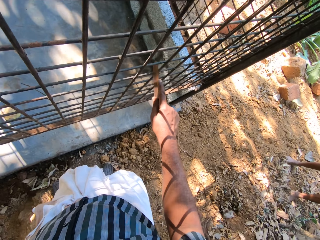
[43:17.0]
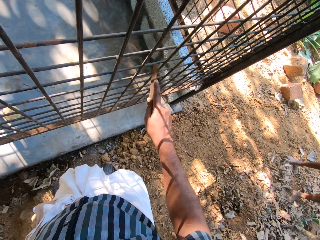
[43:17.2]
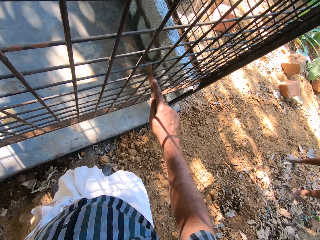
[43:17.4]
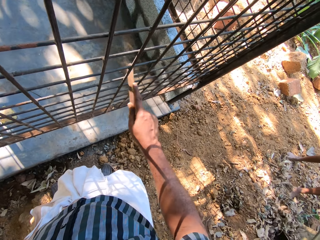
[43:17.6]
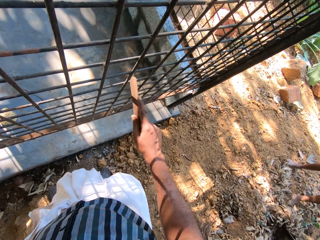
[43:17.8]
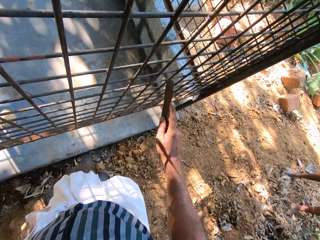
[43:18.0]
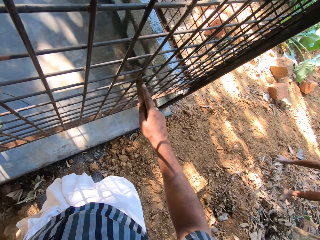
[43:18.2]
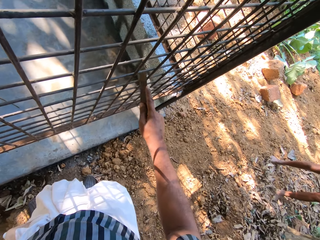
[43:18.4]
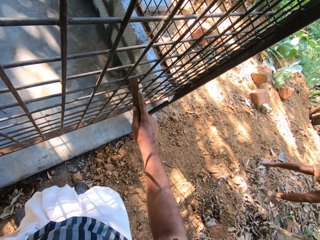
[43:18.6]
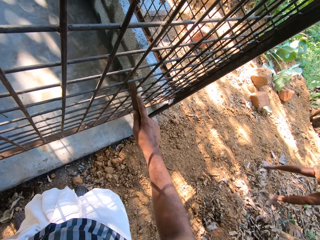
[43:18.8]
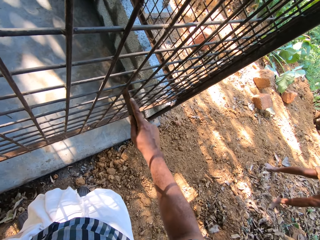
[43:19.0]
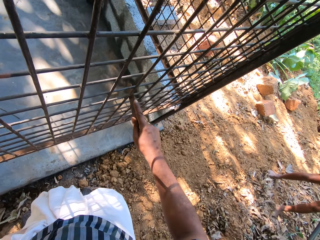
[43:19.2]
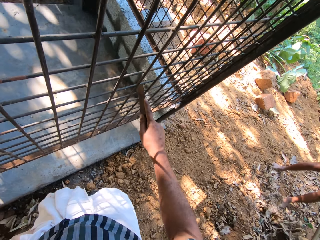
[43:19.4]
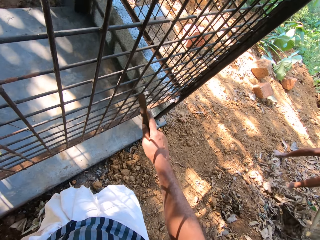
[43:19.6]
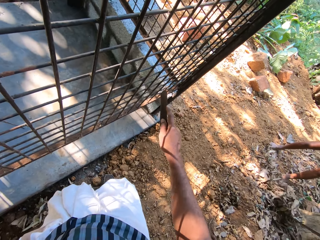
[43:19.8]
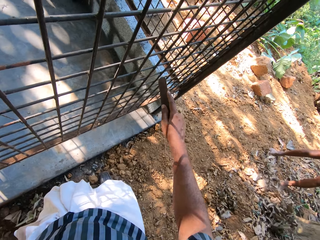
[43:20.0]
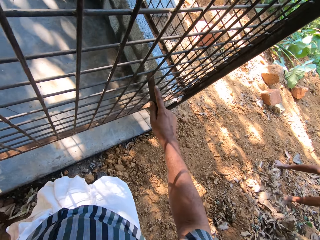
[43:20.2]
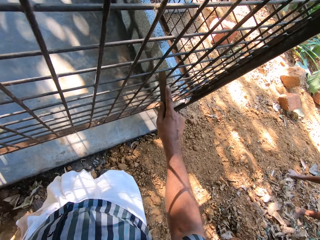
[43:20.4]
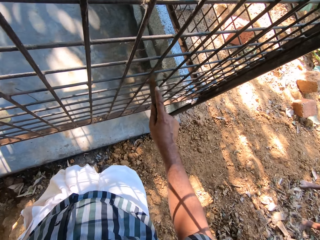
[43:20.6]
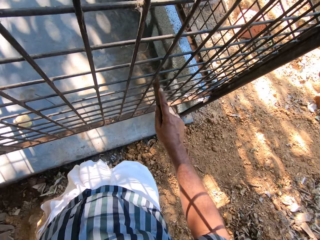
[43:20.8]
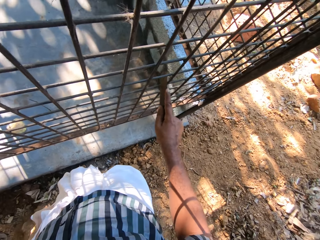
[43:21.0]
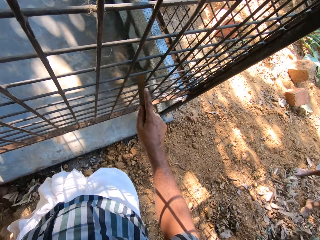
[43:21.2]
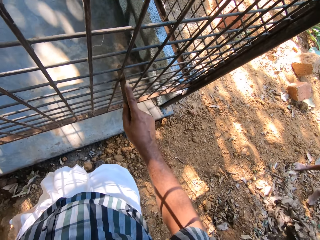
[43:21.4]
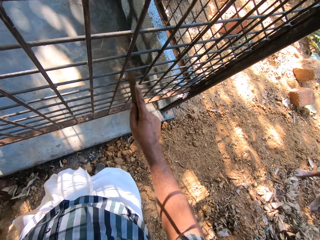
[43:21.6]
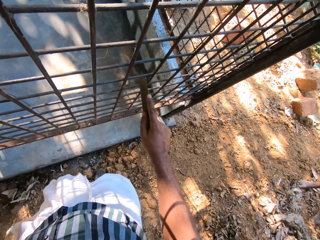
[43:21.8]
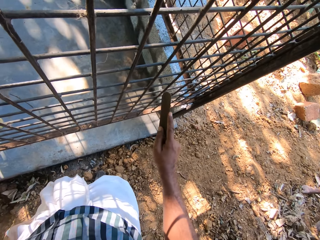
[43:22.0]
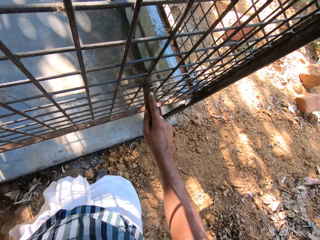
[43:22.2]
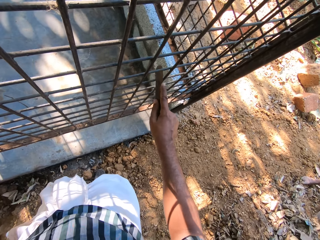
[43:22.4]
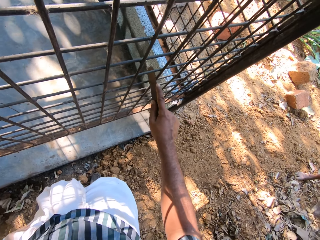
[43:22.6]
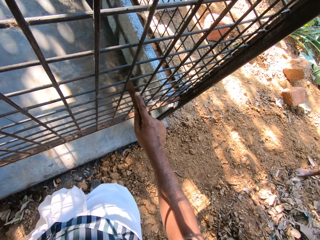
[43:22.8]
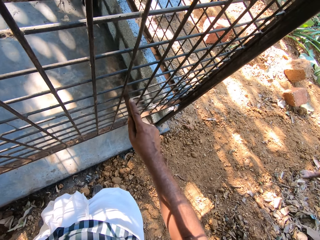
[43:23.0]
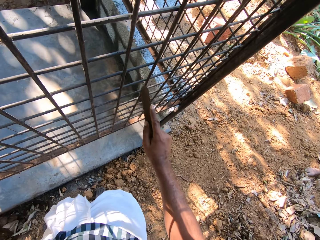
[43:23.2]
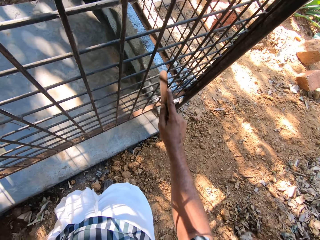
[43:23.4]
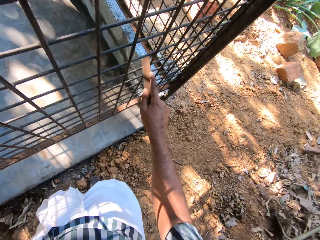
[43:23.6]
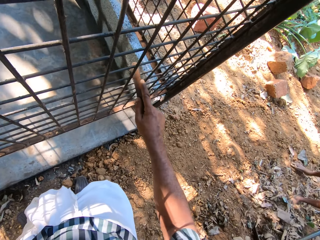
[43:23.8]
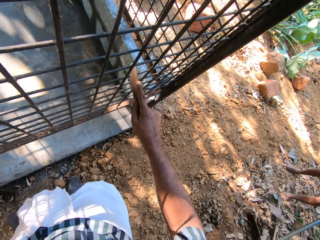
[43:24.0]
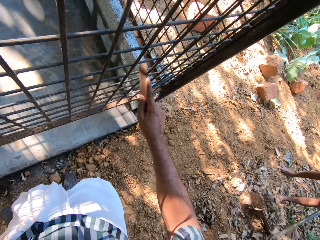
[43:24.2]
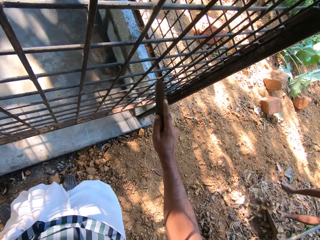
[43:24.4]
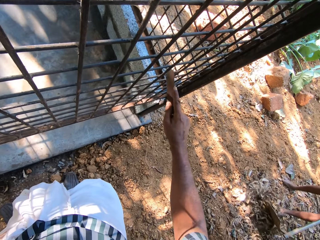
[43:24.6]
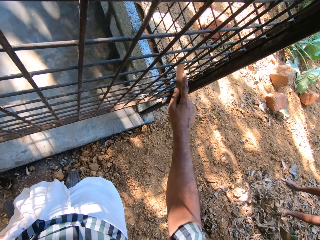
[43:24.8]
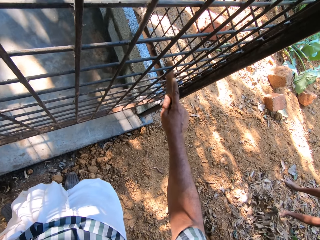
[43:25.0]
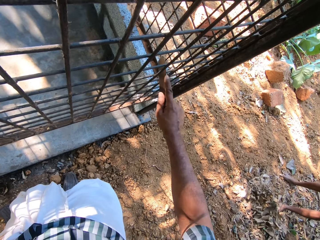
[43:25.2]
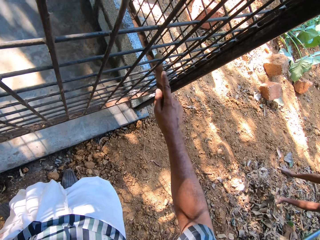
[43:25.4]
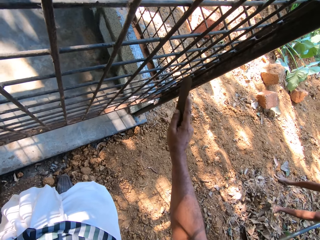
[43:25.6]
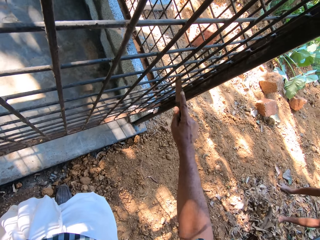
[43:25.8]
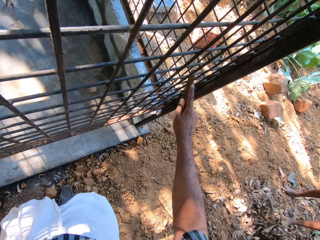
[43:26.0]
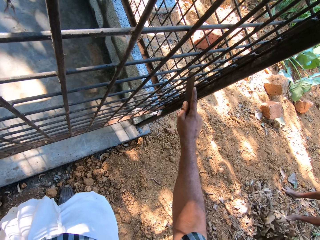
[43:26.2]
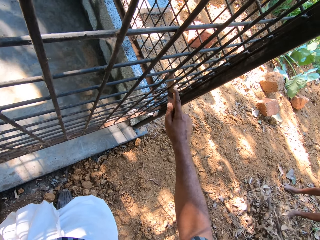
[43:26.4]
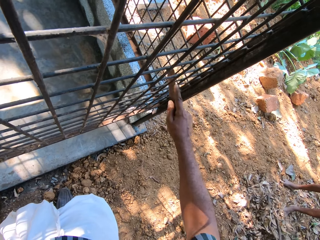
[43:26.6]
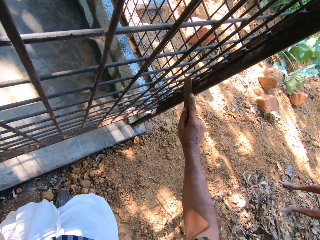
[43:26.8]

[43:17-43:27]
The man is on the ground with a hoe in his hands.

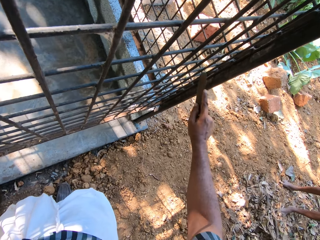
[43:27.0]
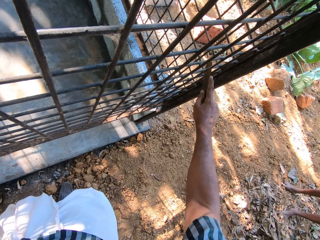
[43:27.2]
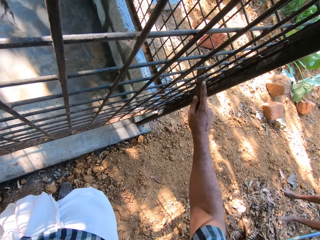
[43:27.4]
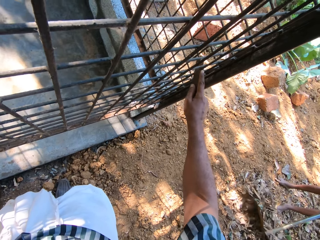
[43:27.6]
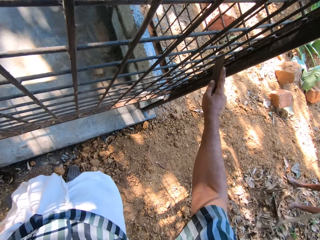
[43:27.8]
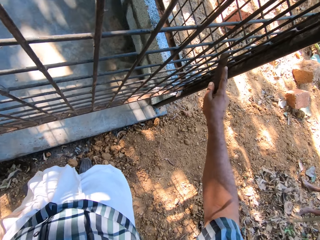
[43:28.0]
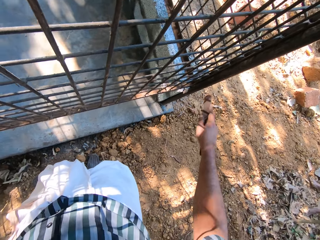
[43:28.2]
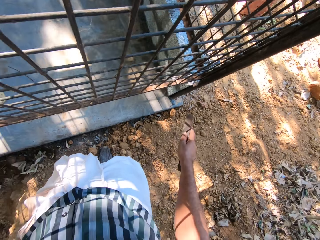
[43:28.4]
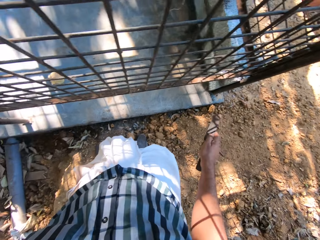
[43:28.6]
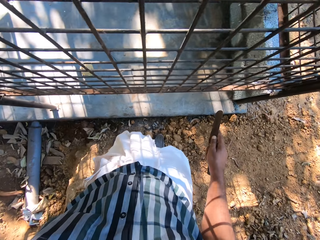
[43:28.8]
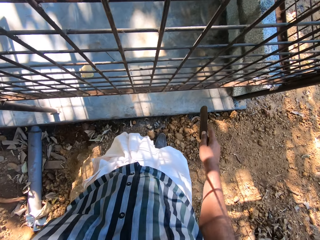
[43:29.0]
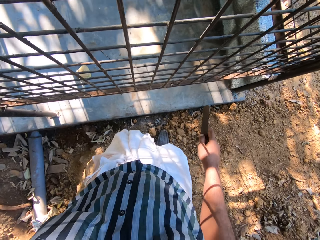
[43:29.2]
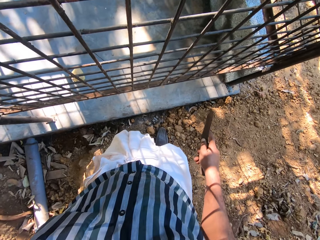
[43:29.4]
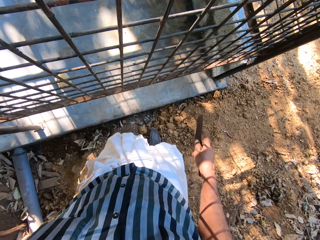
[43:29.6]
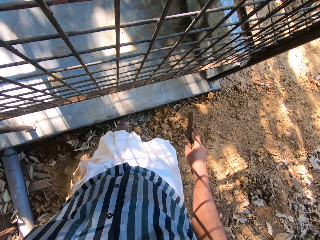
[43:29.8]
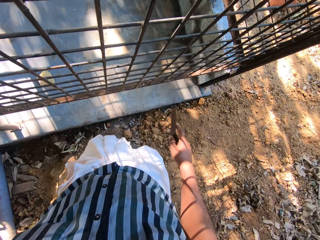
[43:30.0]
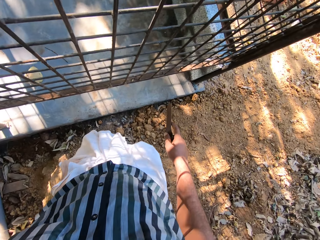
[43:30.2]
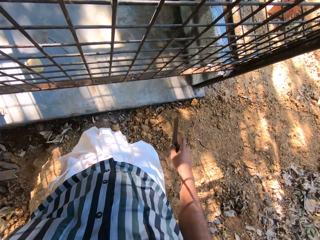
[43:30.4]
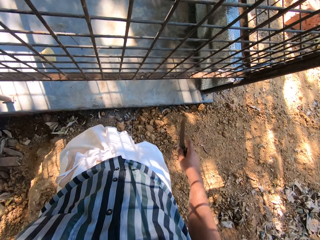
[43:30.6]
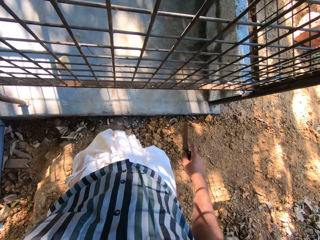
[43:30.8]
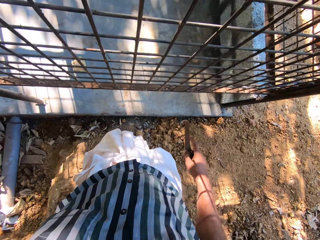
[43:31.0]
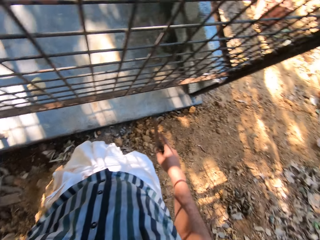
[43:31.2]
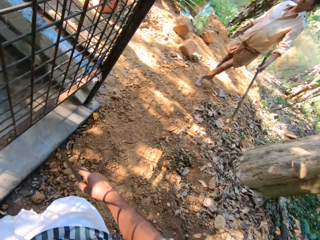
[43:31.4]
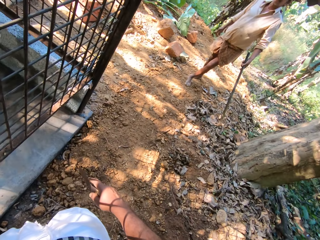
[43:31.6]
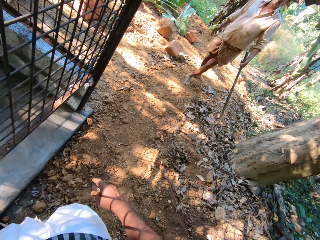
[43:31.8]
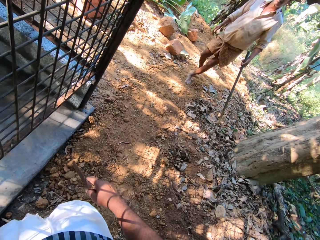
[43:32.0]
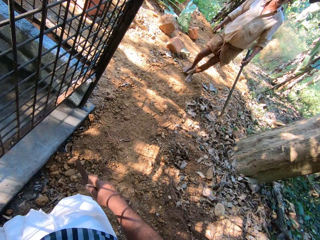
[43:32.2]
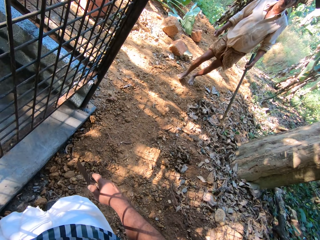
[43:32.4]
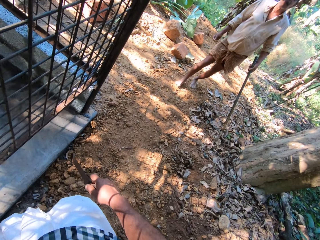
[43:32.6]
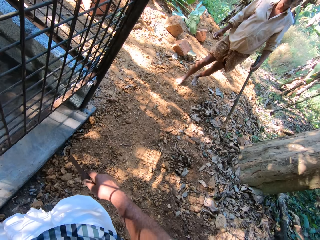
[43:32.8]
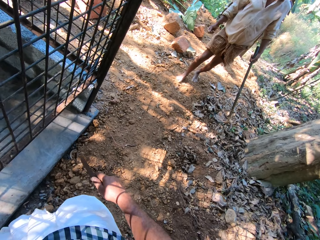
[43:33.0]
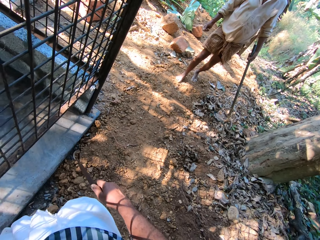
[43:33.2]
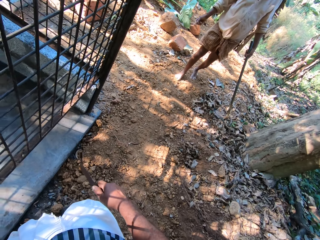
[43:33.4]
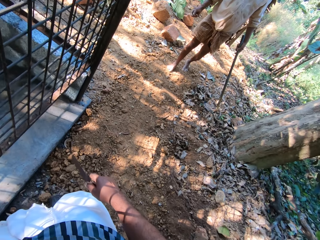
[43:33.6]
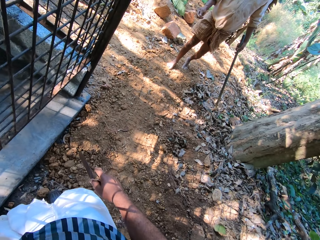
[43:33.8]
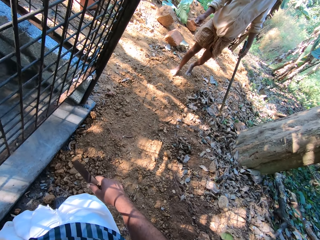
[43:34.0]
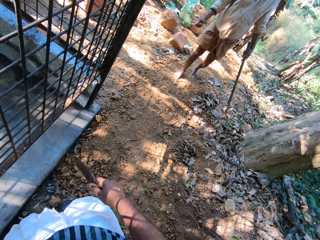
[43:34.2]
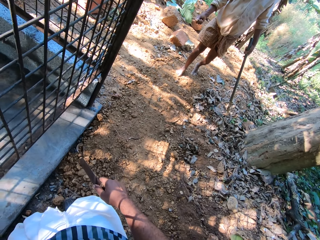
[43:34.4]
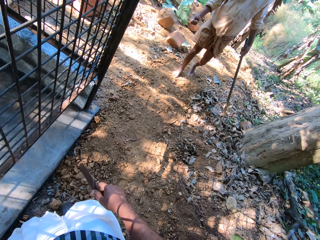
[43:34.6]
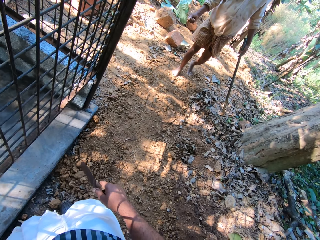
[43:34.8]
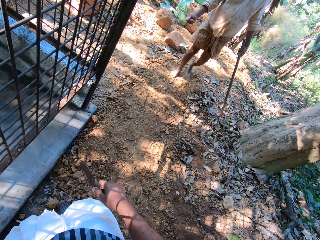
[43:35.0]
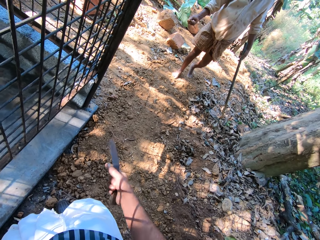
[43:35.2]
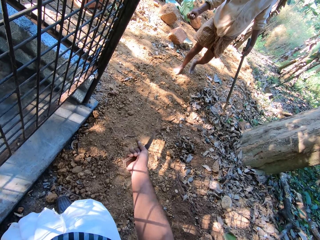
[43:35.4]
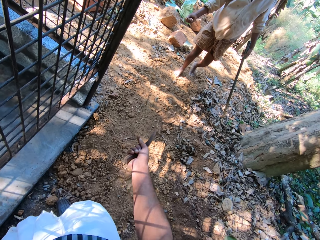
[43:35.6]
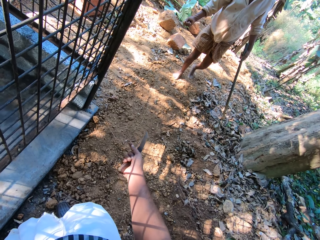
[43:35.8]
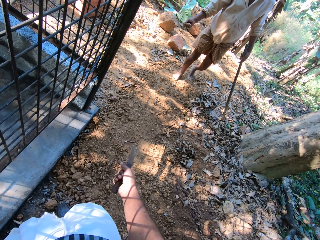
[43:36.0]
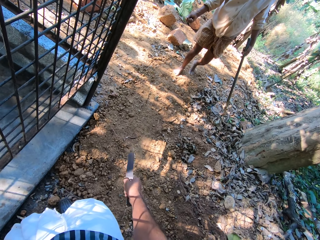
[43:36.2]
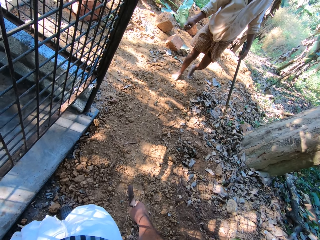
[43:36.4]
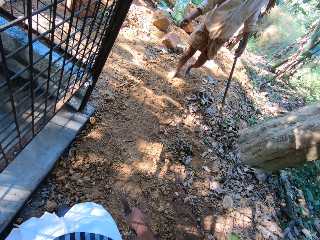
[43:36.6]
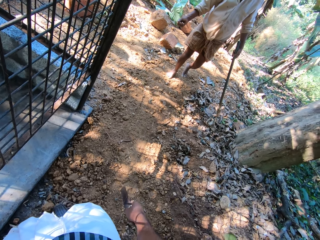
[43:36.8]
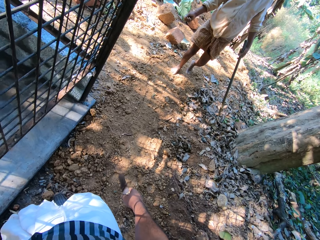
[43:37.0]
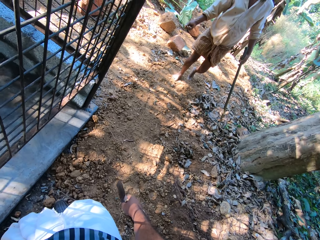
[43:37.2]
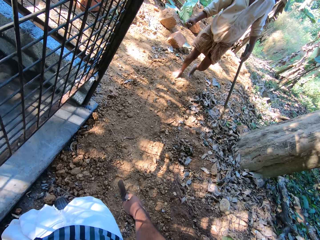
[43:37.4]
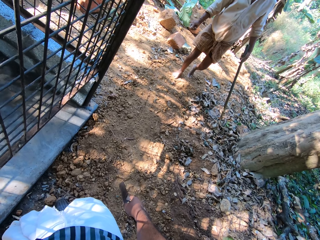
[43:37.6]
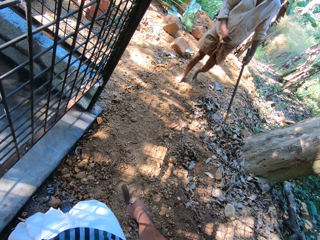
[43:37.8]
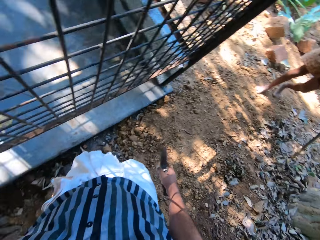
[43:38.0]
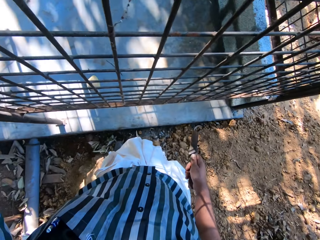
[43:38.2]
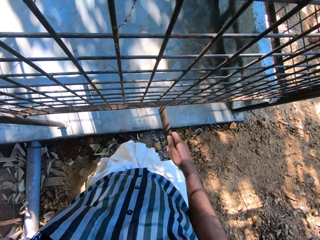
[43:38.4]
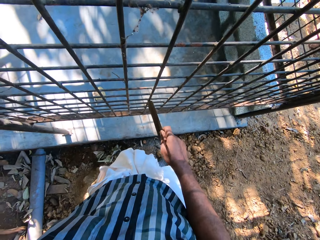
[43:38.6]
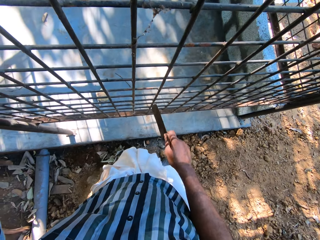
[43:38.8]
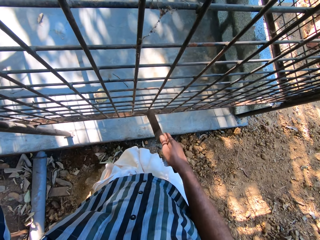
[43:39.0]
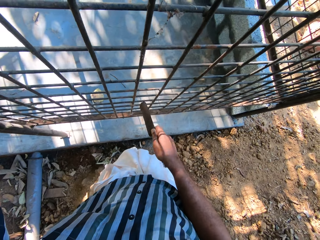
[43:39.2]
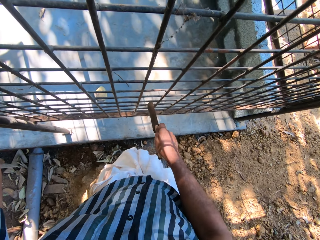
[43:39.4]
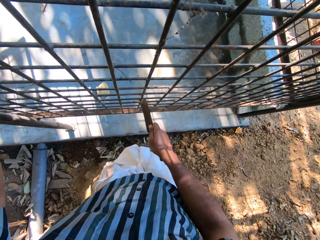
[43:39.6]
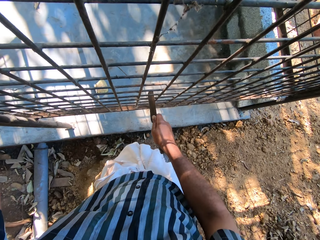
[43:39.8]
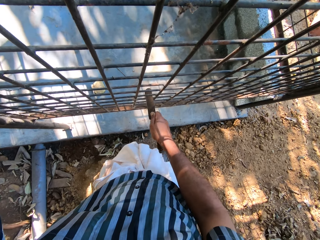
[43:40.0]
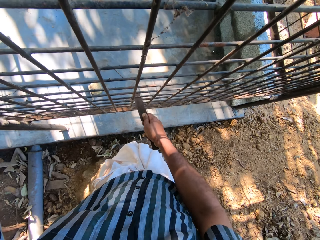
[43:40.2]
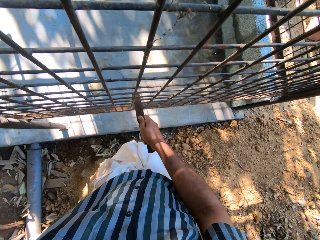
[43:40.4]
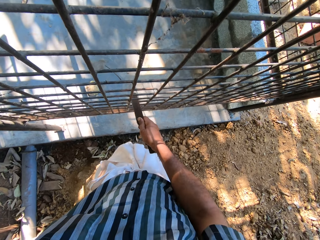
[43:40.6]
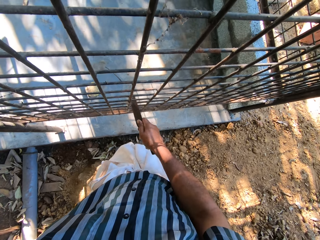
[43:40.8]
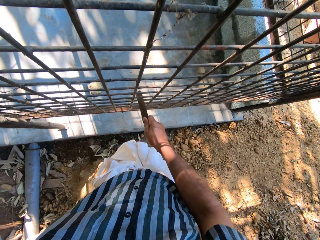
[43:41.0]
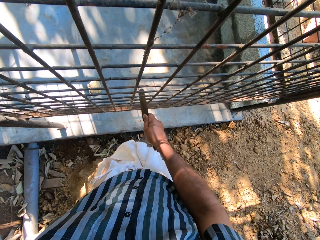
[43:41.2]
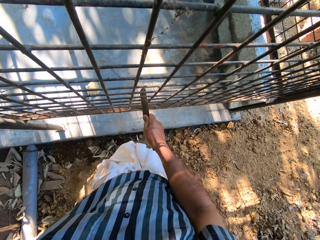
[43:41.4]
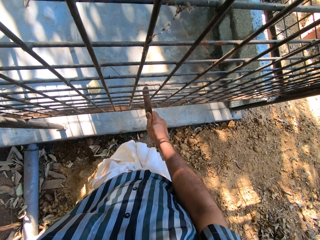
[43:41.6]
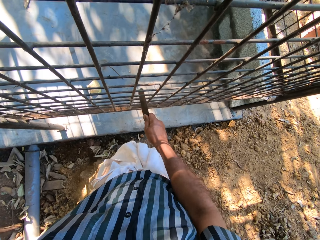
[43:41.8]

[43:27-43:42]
The camera wearer stops rubbing the steel. They look at a person. The person steps forward. The camera wearer stretches the right hand. They drop the right hand. They turn around. They rub the steel with a rod.
